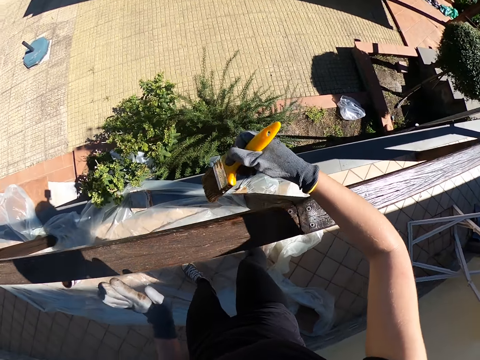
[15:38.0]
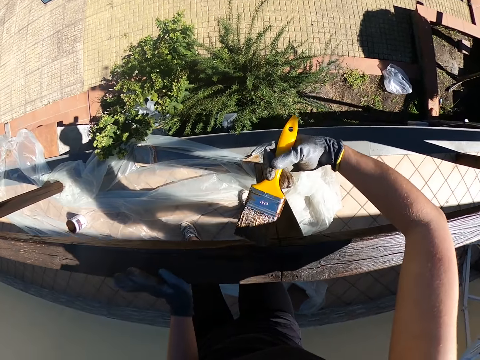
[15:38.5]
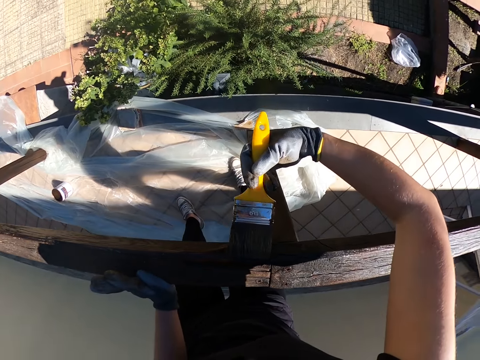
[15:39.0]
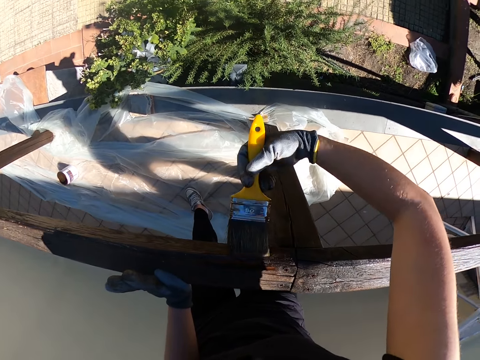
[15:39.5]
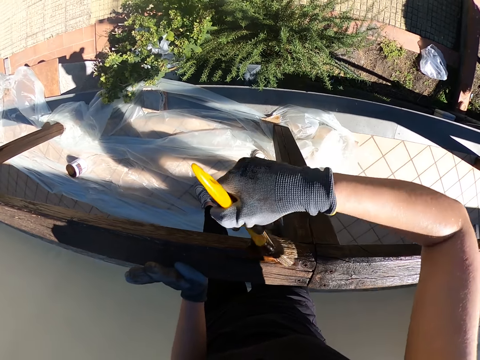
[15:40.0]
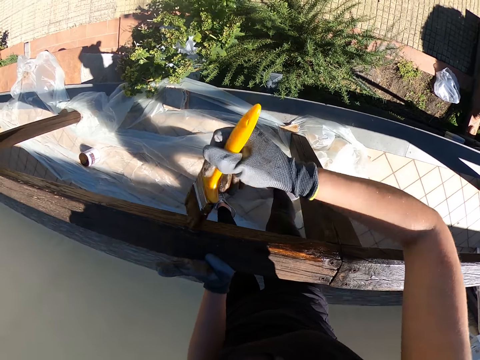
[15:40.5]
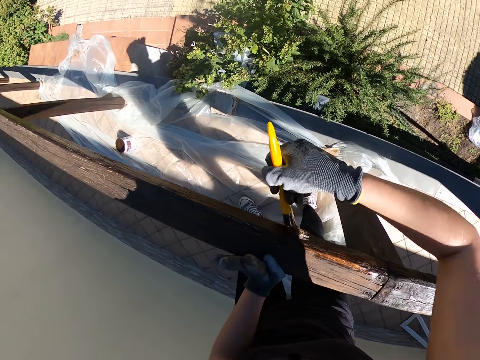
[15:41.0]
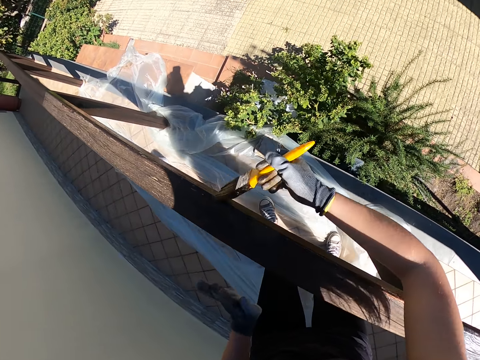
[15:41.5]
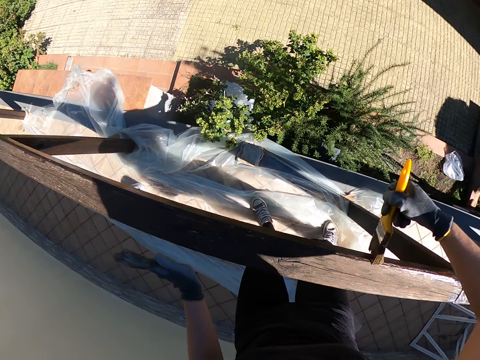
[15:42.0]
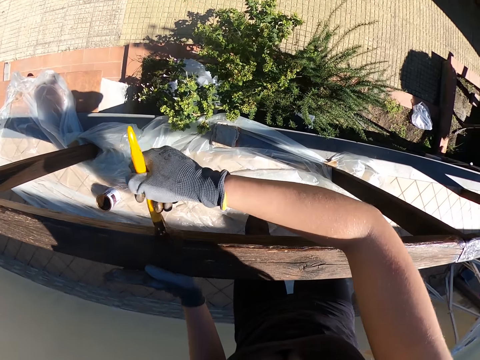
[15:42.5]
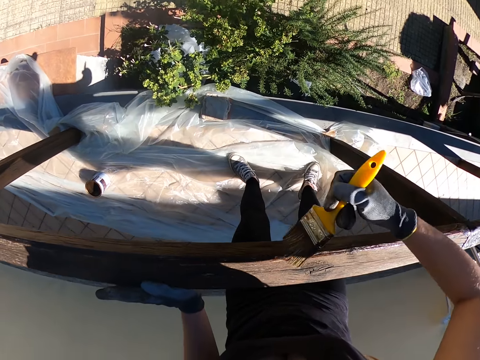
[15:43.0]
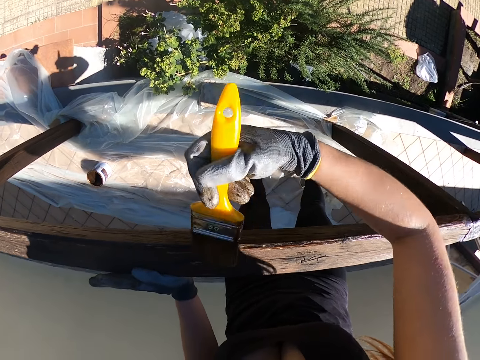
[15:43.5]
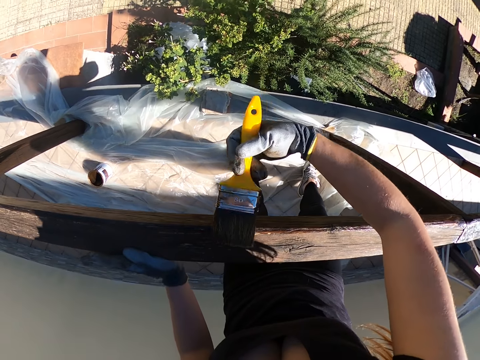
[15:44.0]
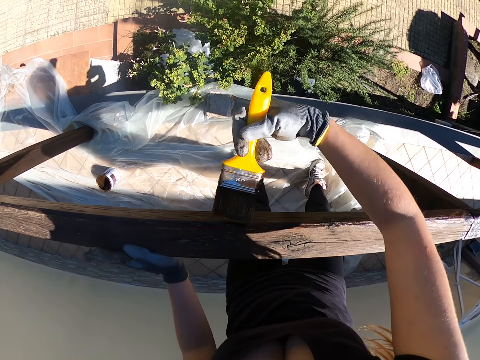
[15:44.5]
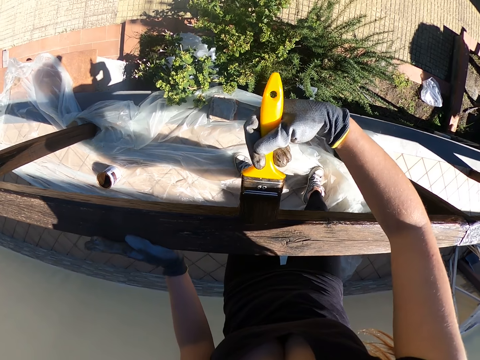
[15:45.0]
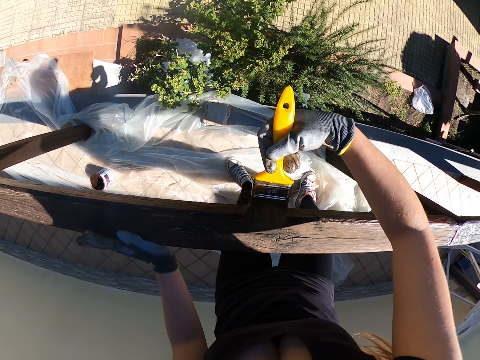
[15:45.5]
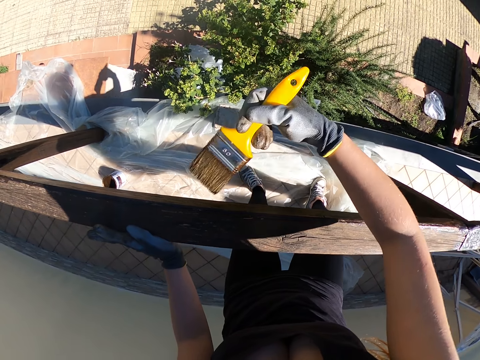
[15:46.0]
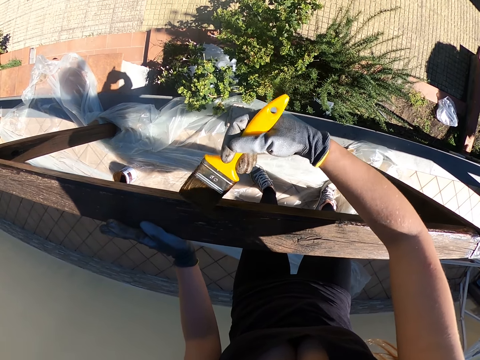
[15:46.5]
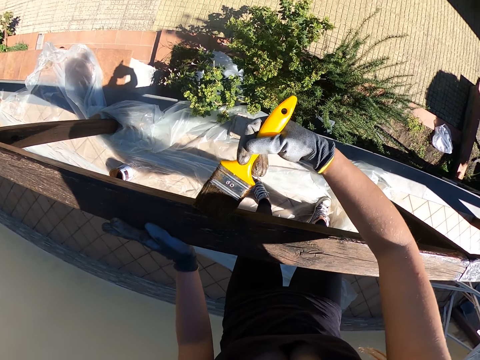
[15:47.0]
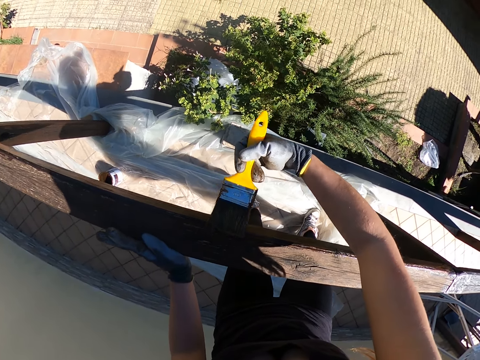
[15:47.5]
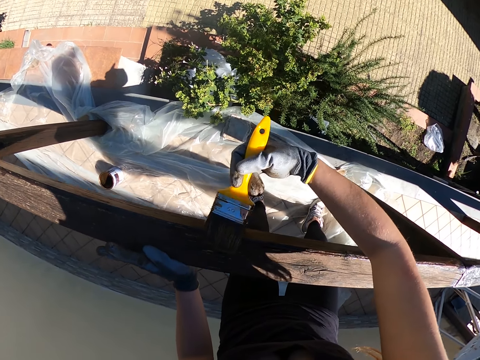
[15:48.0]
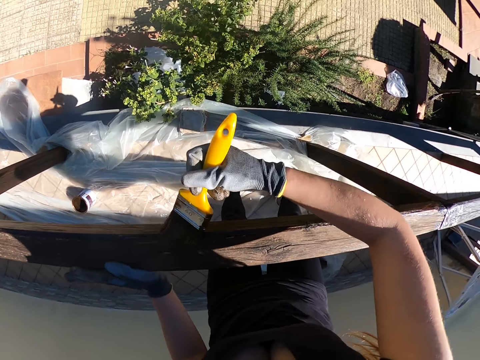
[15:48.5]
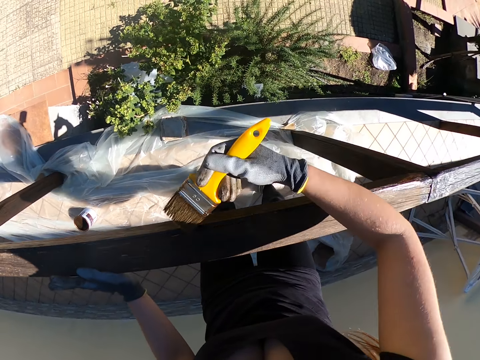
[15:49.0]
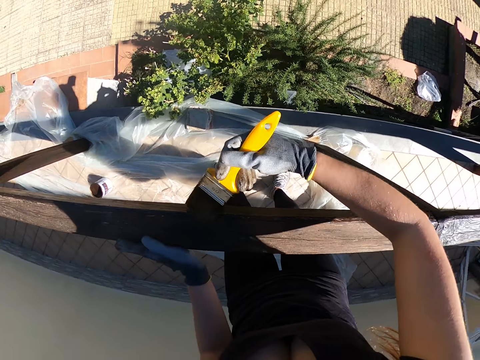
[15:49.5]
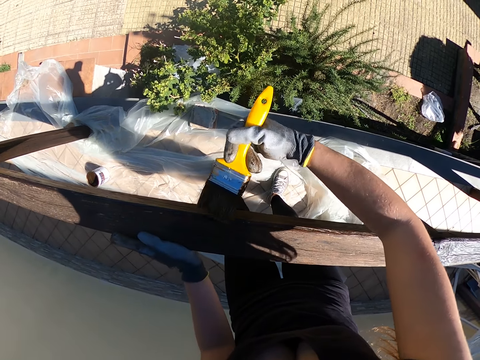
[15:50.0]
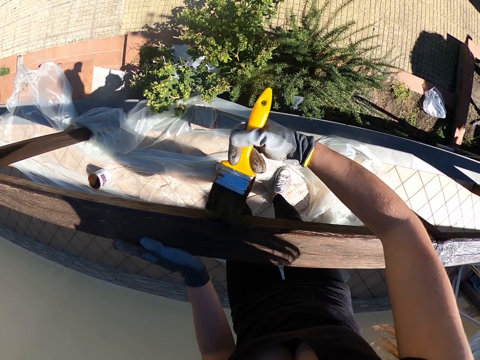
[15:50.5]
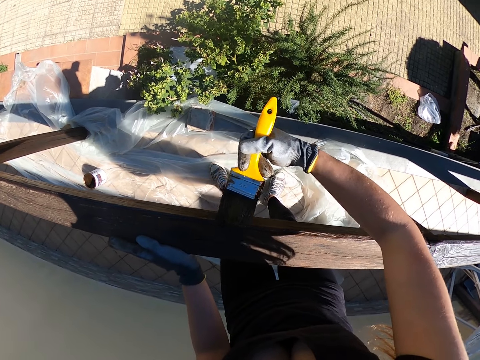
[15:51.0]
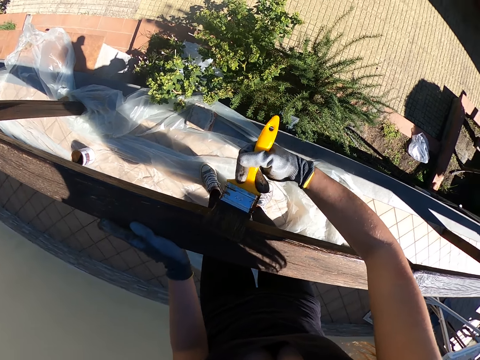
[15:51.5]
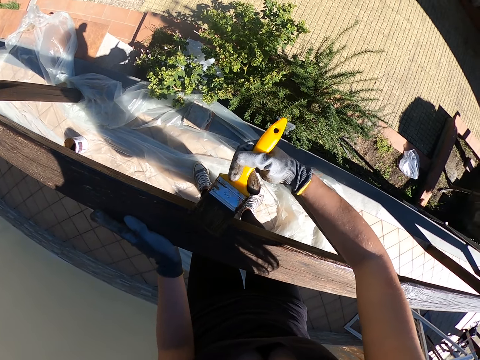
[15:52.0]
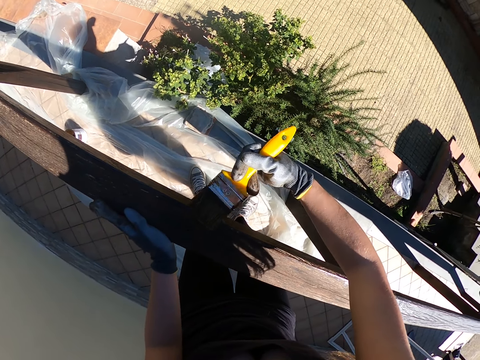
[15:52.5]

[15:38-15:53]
The camera wearer moves again. They move left towards the unpainted part. They continue painting the wood.

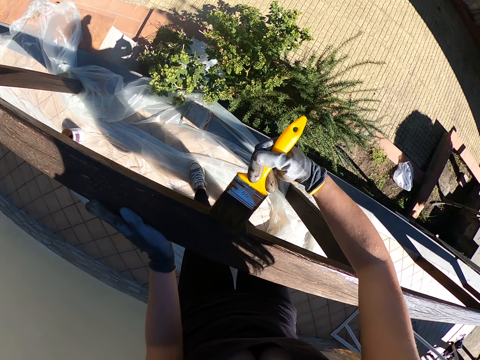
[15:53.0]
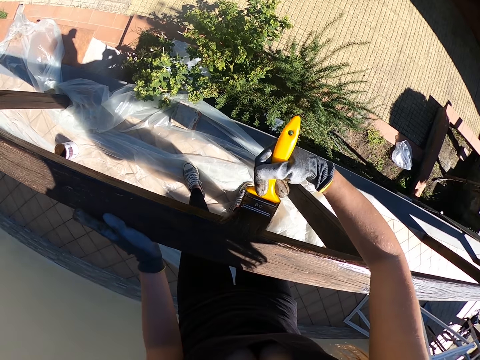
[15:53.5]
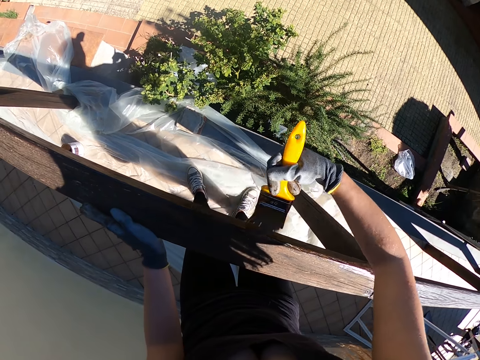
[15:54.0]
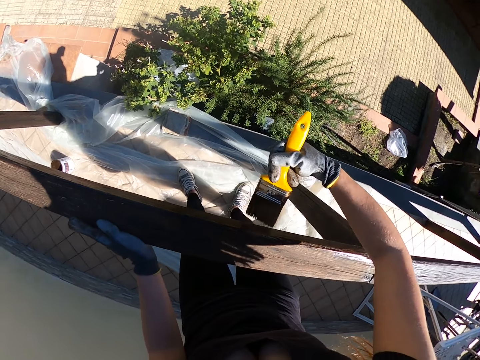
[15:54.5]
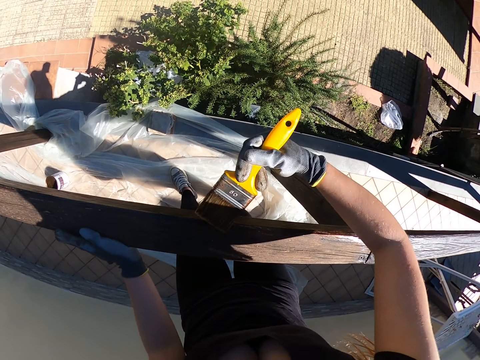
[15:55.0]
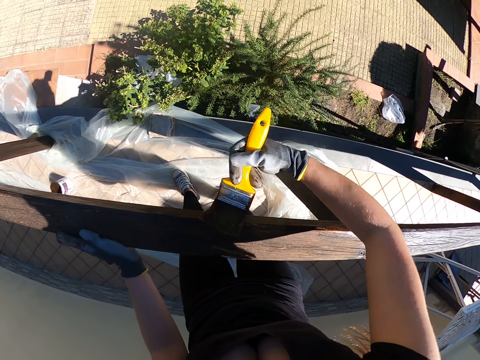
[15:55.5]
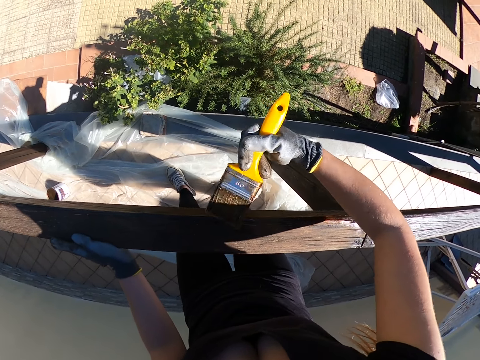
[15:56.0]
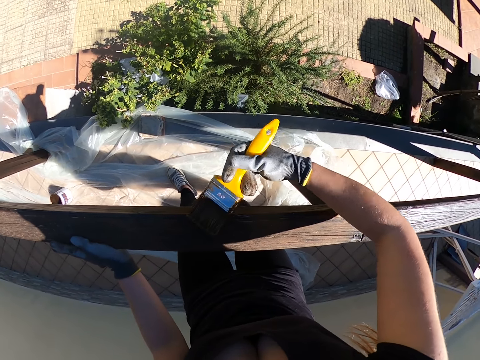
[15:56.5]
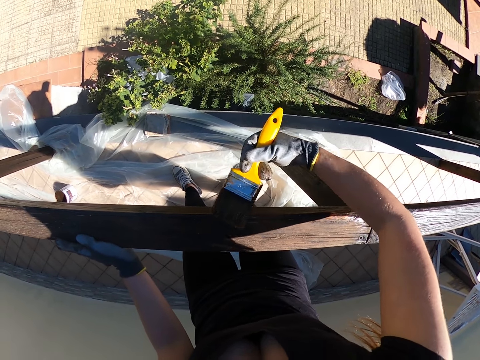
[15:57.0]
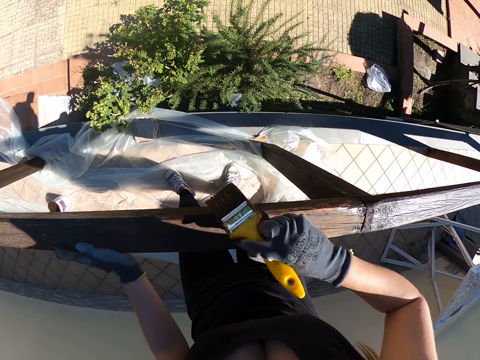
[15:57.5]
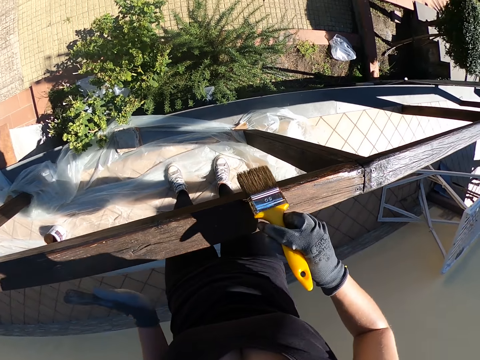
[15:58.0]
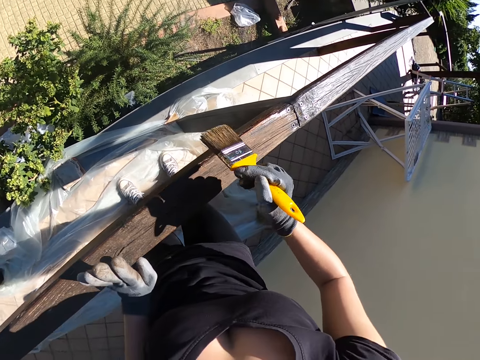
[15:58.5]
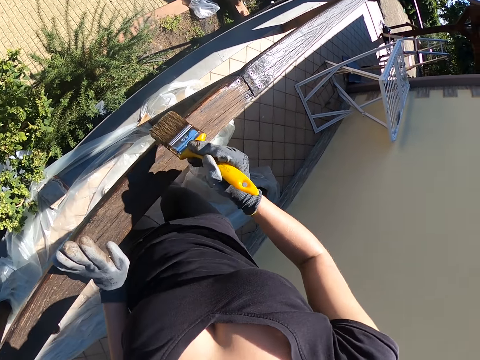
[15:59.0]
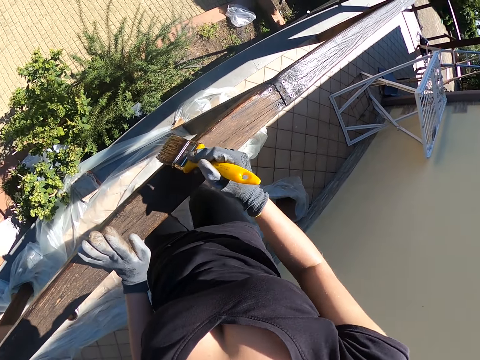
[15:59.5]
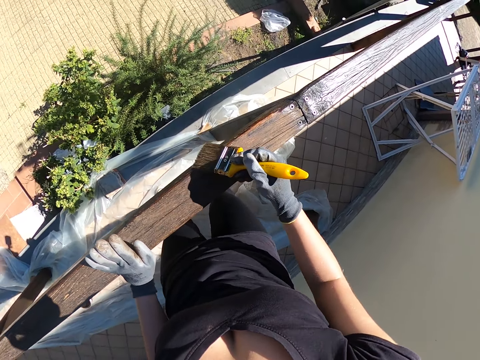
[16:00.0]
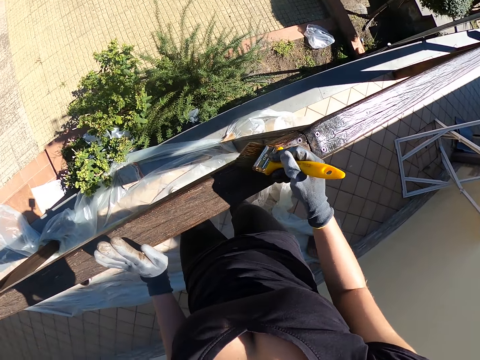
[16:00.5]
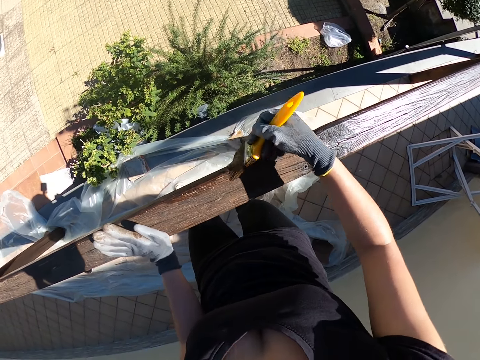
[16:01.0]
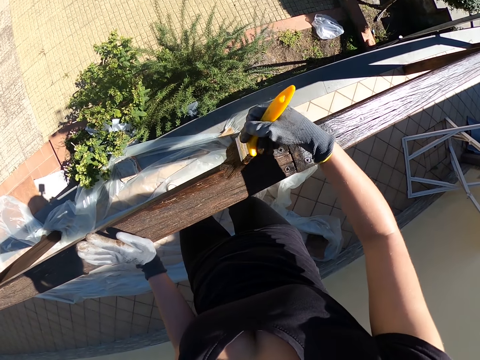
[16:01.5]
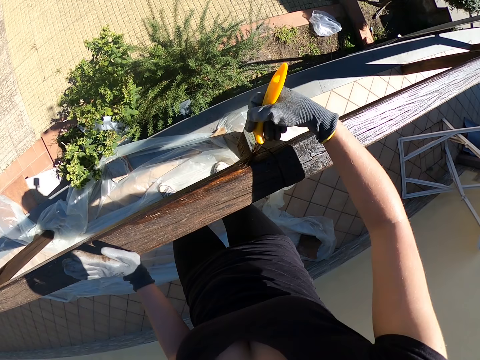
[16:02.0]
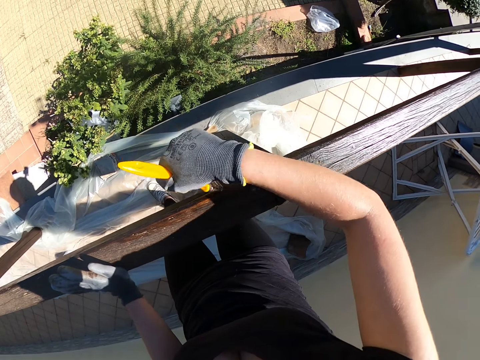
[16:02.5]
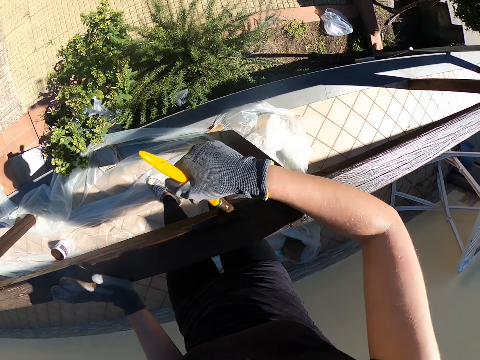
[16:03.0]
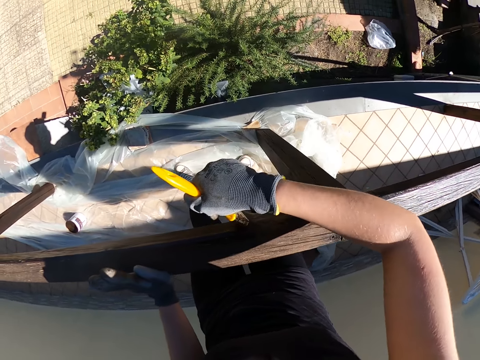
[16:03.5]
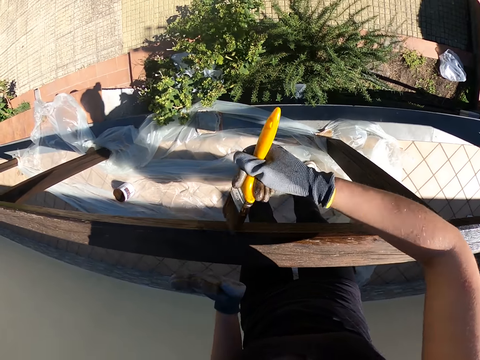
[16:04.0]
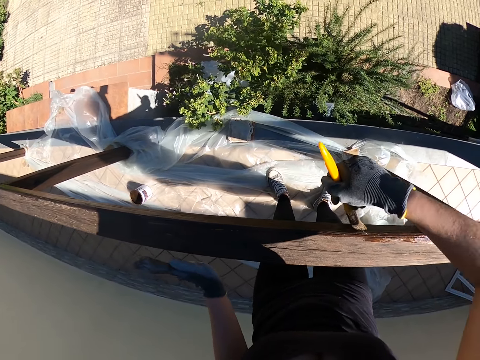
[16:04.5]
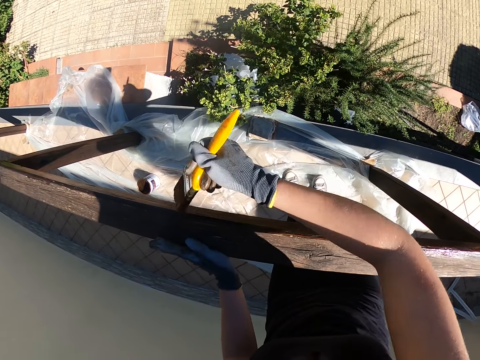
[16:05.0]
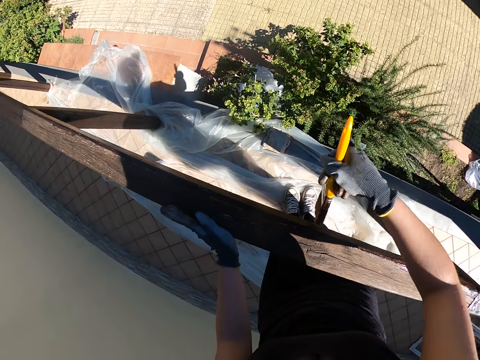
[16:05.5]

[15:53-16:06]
The camera wearer continues painting the wood. He removes his left hand from the wood. He puts back his left hand on the wood. He continues painting the wood.
